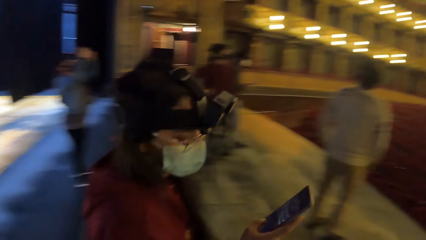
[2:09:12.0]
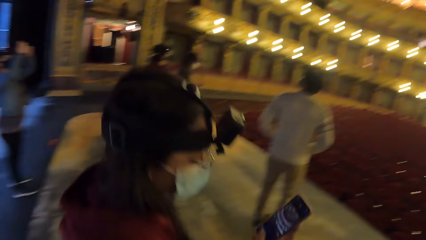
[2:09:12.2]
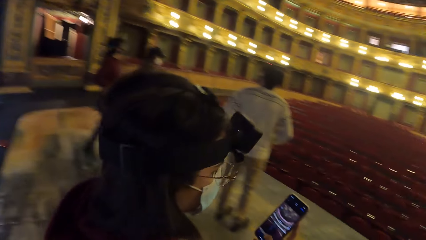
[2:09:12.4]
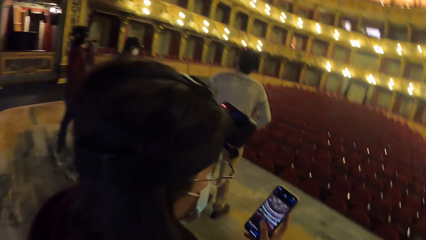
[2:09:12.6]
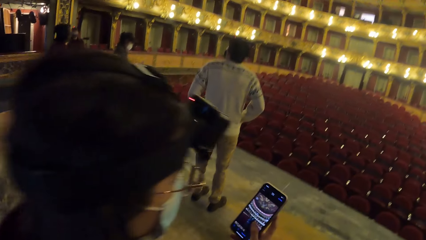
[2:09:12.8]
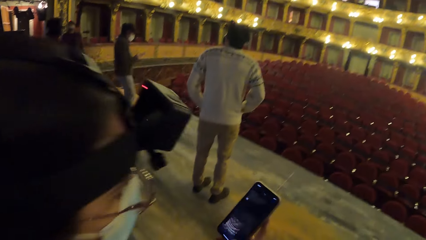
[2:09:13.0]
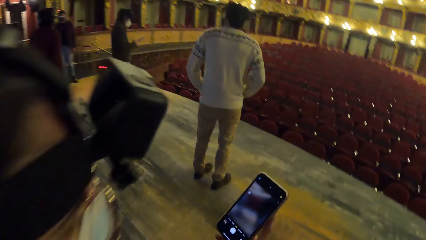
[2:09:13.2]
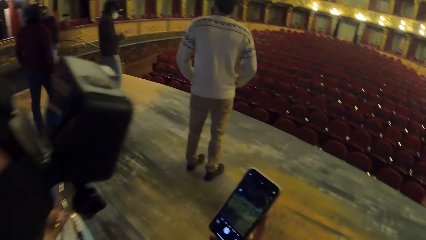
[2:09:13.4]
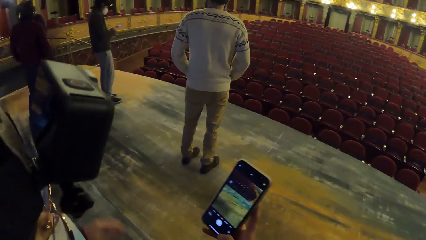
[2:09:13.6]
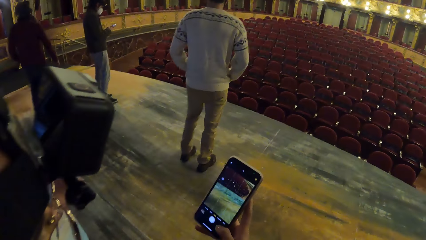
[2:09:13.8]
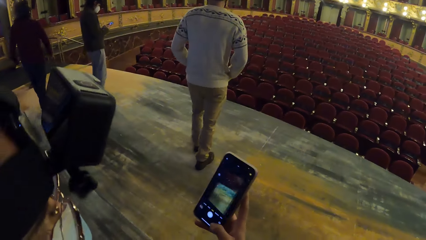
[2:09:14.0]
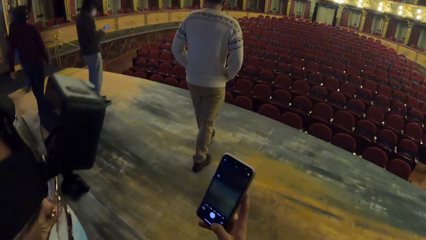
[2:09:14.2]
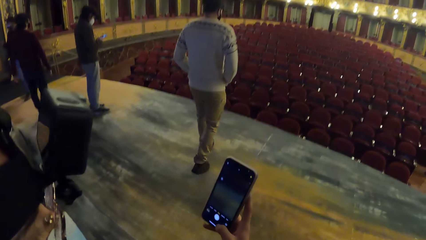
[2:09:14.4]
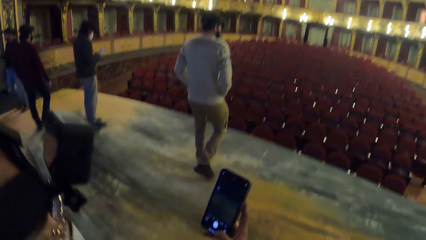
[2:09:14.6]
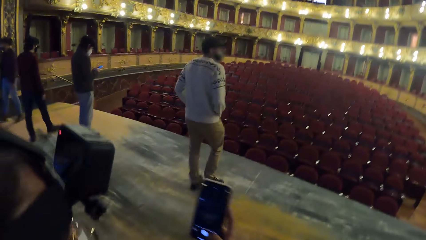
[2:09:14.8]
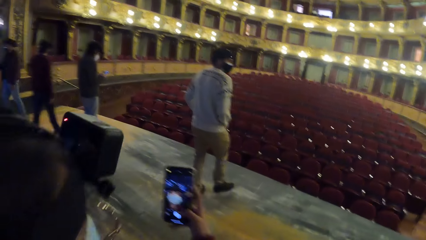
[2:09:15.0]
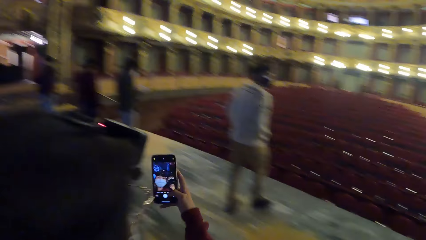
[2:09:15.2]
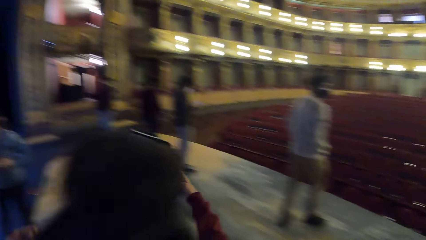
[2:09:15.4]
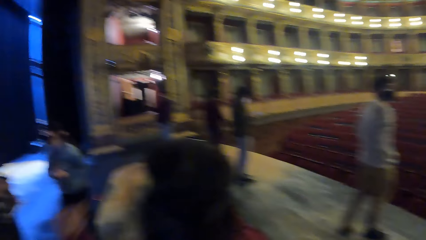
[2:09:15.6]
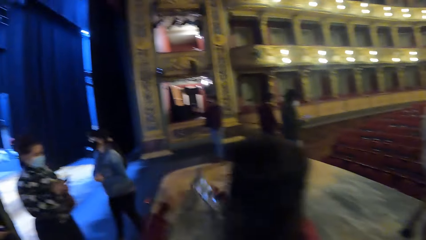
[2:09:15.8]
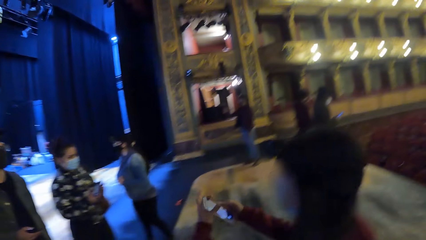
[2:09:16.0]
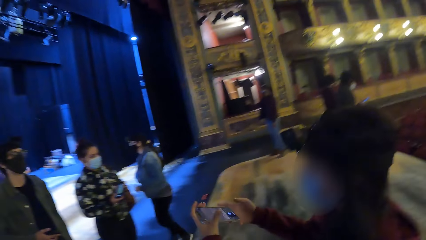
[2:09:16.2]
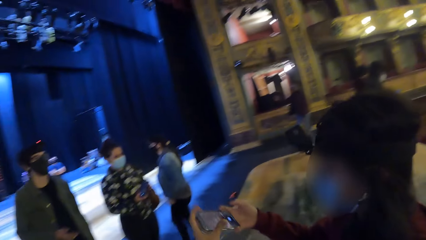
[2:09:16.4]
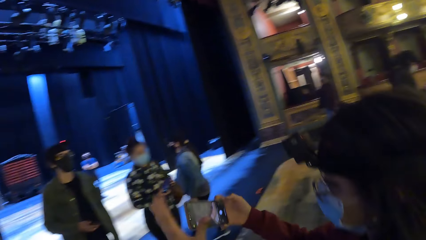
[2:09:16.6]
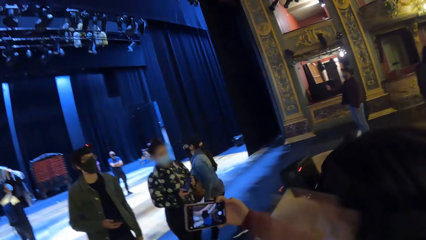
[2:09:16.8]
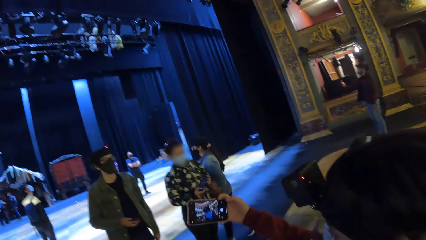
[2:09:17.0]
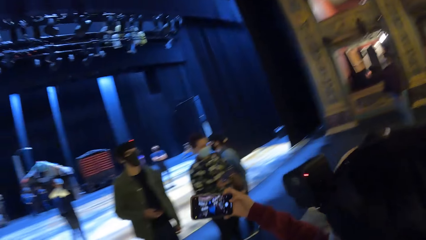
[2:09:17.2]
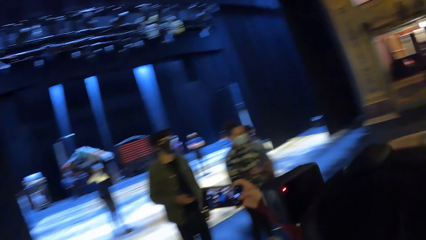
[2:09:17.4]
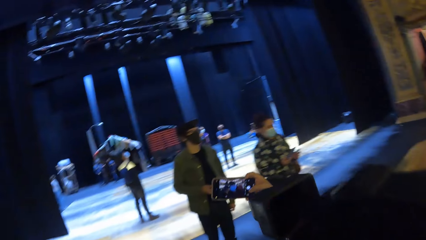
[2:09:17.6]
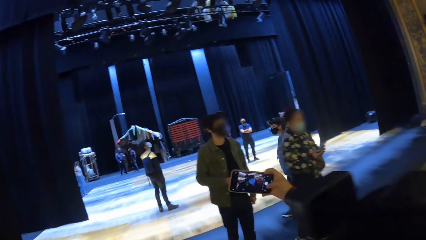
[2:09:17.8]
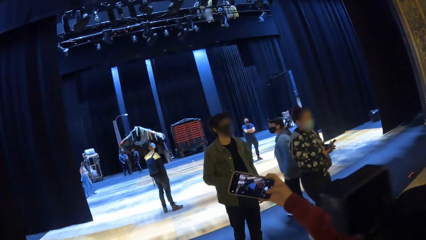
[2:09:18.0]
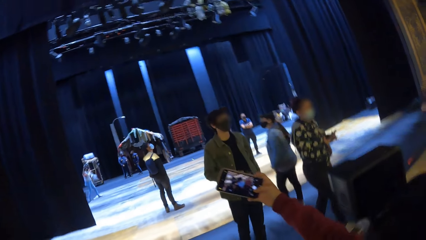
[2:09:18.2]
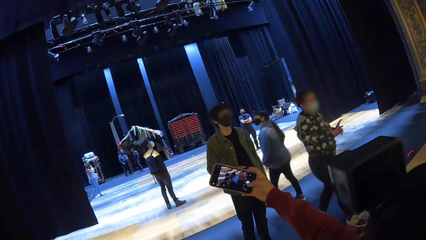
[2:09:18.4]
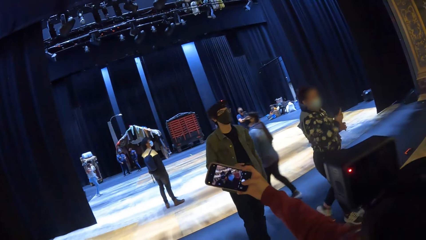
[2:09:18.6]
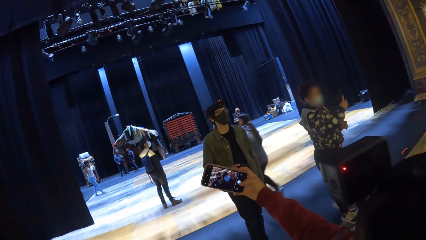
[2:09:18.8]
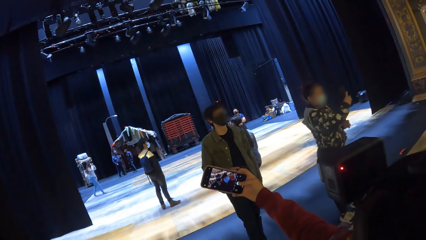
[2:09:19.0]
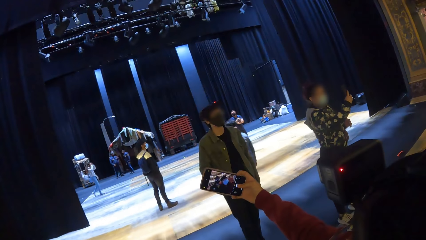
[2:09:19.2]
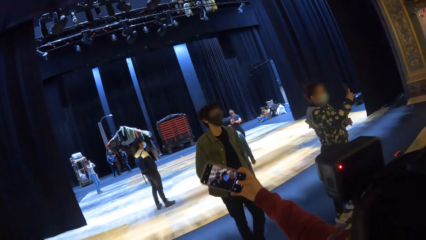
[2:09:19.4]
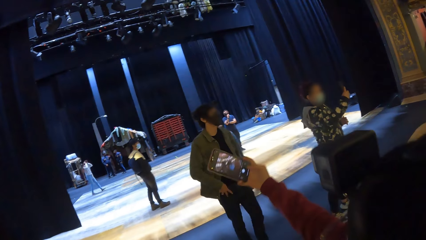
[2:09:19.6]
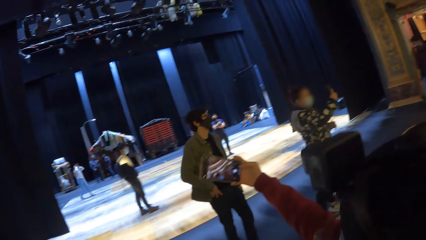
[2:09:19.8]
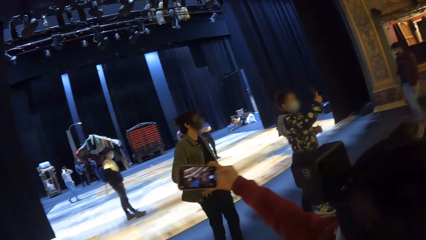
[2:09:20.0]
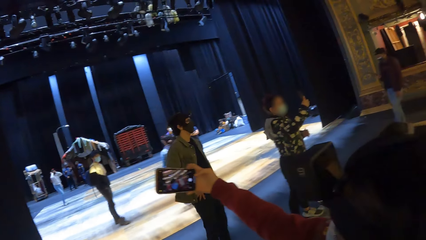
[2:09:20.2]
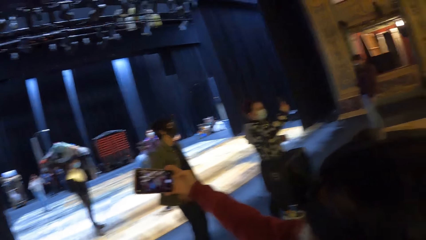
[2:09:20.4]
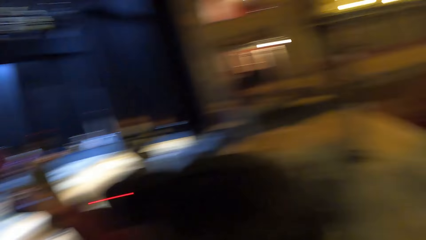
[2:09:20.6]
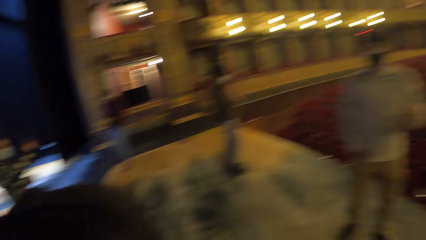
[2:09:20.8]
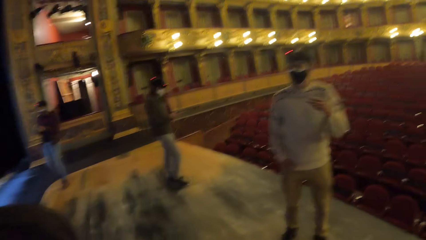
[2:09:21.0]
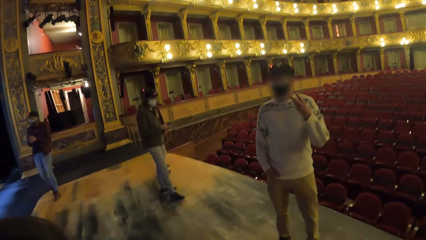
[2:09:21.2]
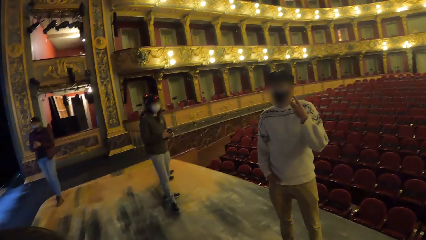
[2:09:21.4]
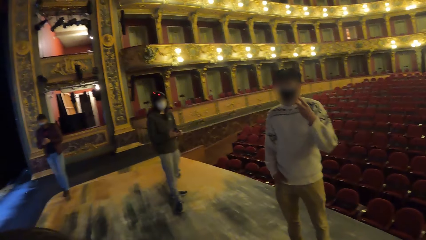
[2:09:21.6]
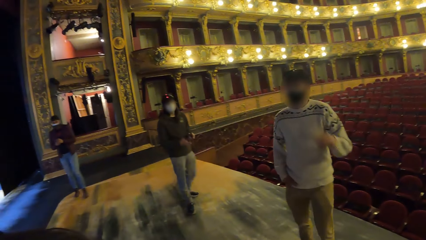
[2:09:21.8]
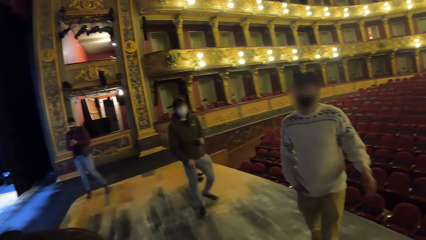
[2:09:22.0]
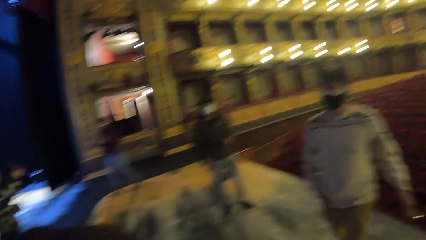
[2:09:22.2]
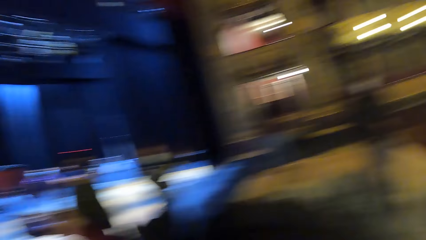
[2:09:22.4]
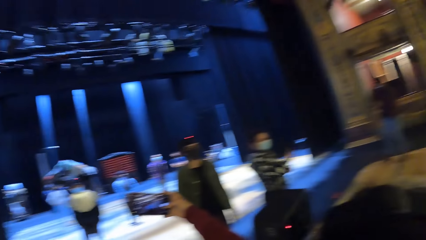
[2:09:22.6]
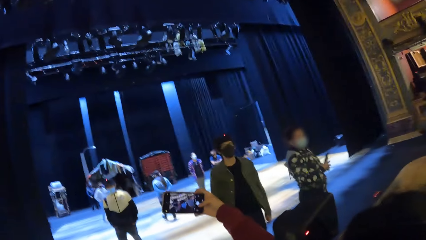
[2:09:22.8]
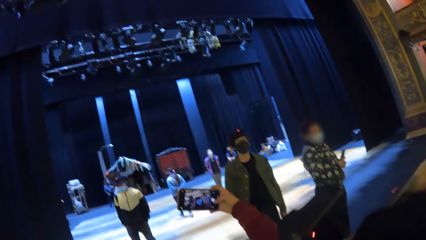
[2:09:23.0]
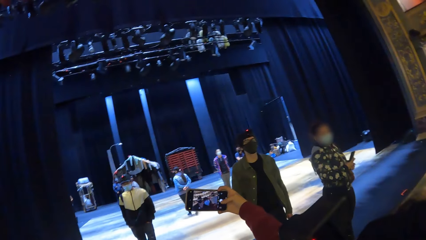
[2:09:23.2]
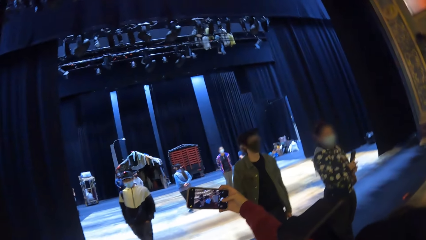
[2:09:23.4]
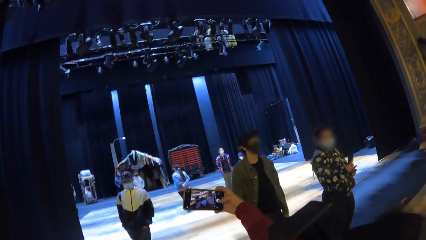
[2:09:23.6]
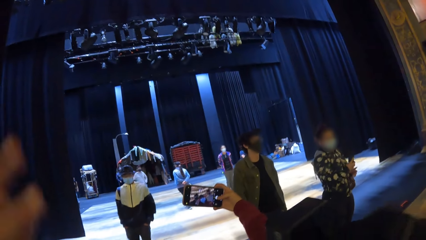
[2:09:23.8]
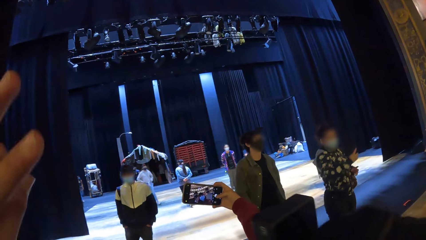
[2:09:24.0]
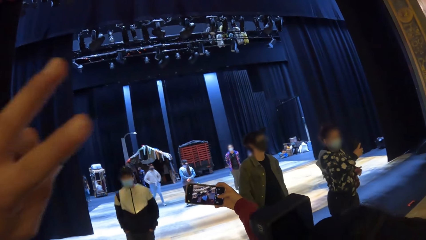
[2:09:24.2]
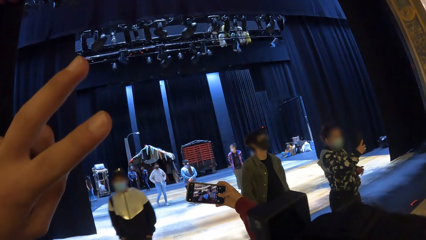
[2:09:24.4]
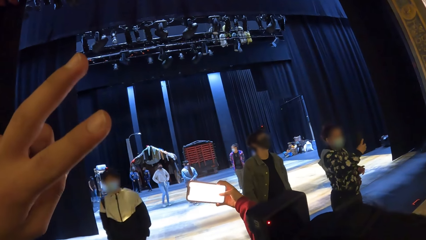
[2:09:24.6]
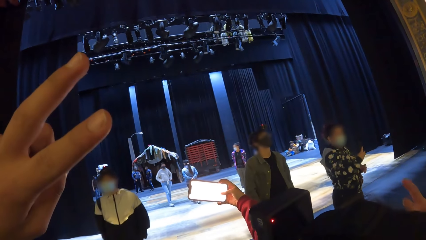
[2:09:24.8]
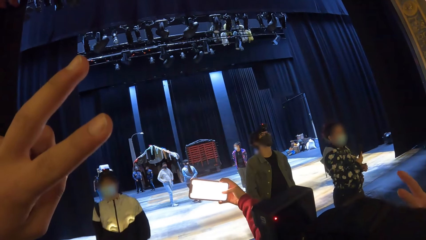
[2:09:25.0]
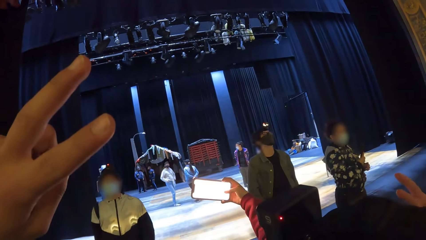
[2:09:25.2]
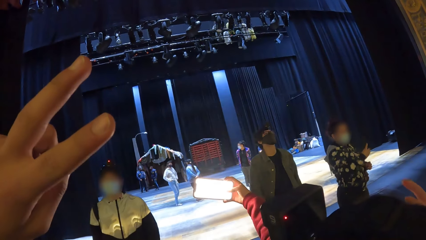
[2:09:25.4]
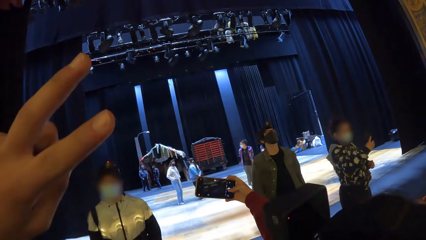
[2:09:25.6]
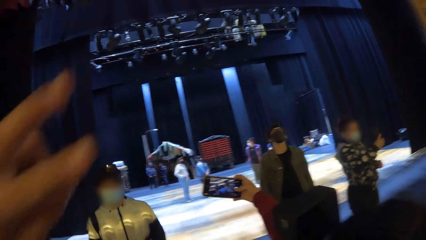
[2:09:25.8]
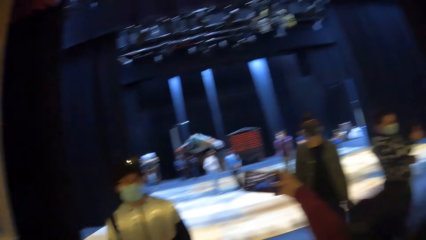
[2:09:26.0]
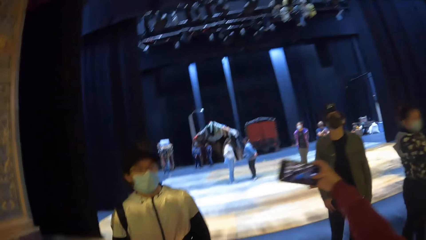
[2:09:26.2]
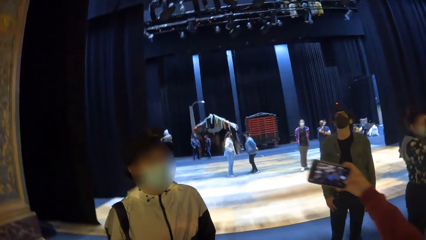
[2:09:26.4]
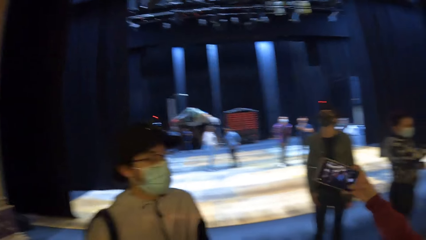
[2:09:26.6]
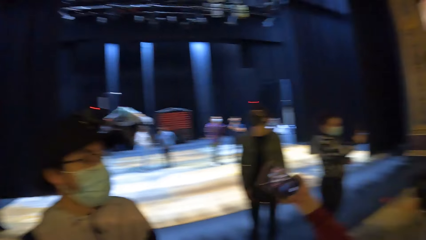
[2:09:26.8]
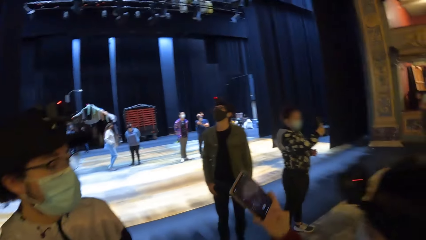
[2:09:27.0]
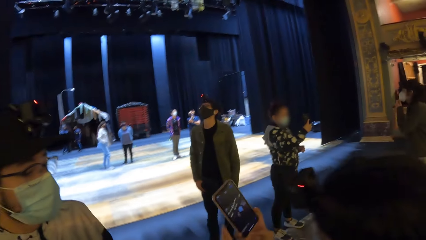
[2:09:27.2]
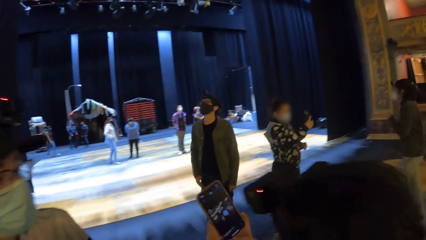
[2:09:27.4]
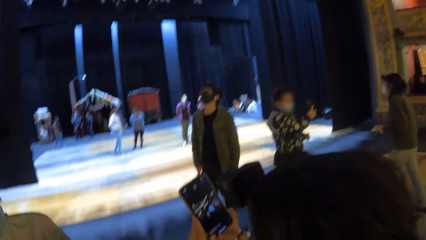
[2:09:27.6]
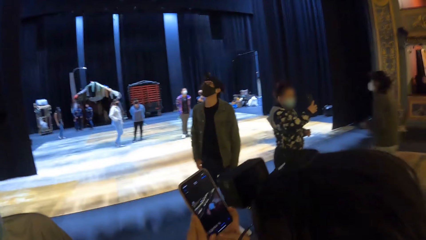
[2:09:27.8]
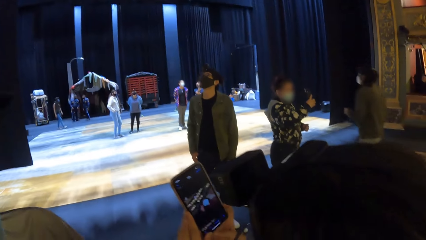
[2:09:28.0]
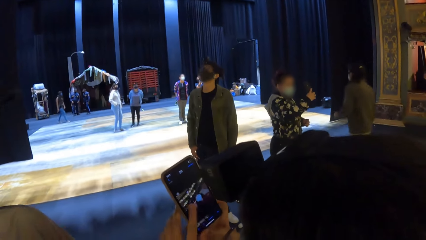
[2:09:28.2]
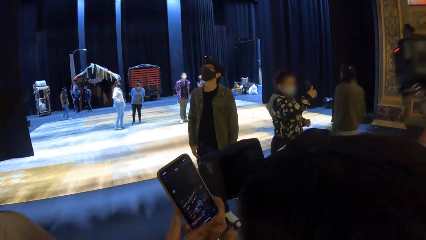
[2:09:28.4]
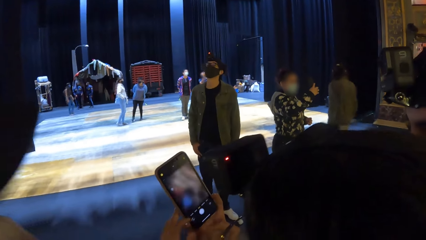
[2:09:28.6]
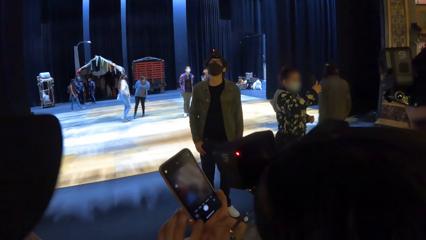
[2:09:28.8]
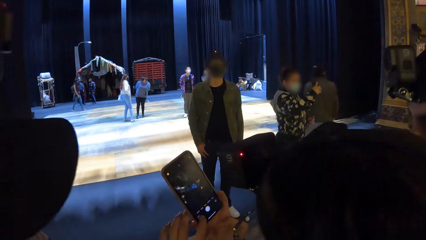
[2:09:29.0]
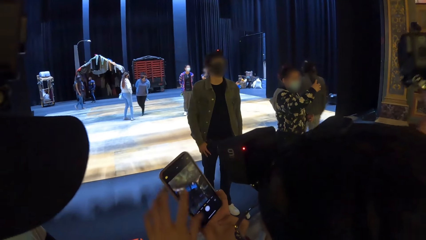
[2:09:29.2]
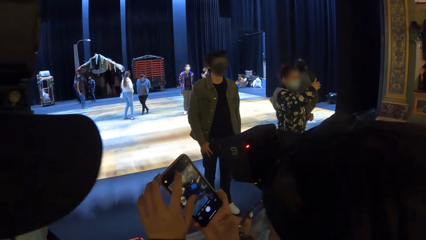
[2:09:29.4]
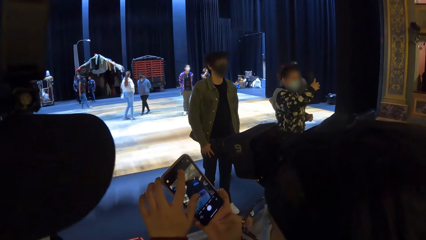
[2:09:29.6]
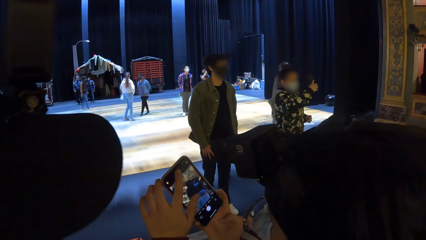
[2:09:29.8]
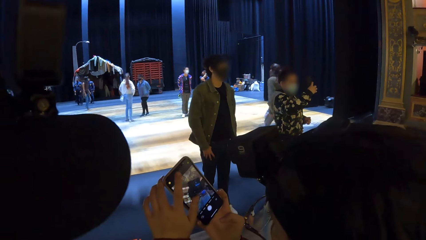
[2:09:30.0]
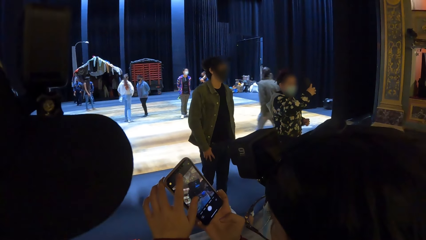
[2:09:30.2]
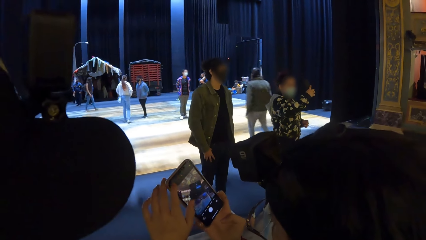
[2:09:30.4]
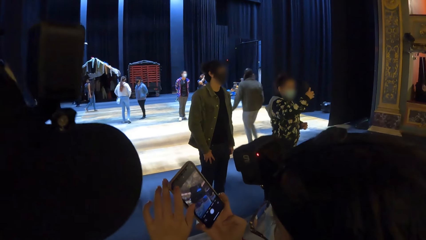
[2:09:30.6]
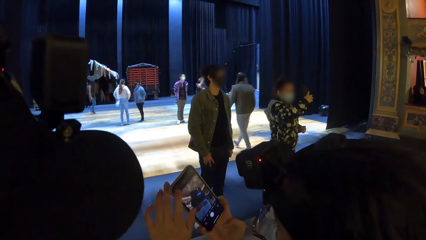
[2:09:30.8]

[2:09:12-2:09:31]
The woman operates the phone with her right hand. The woman passes the phone in her right hand to her left hand. The woman passes the phone in her left hand to her right hand. The woman operates the phone with her right hand. A person takes a picture. A man raises his right hand. The person takes a picture again. The camera wearer raises his left hand. Another woman operates a phone with her right hand. The camera wearer puts down his left hand. Another man interacts with the first woman. The first woman operates the phone in her right hand with her left hand.
